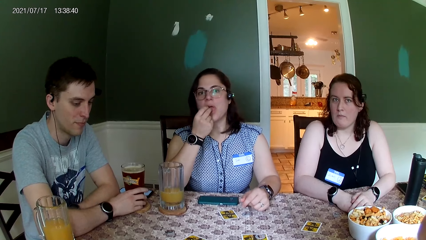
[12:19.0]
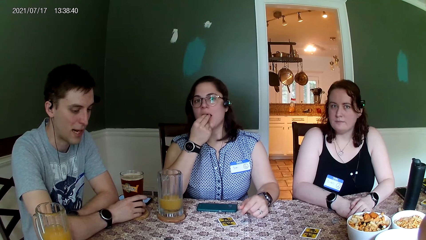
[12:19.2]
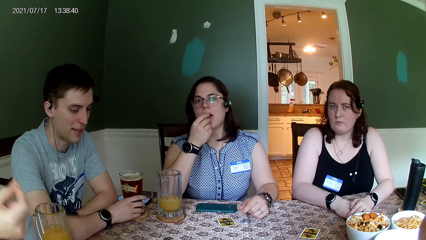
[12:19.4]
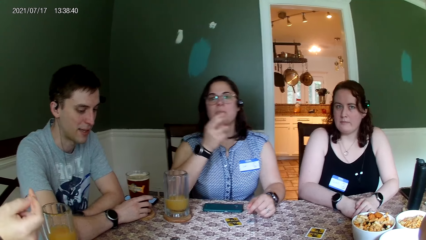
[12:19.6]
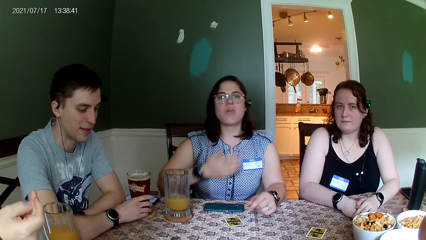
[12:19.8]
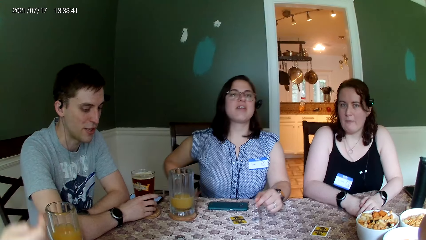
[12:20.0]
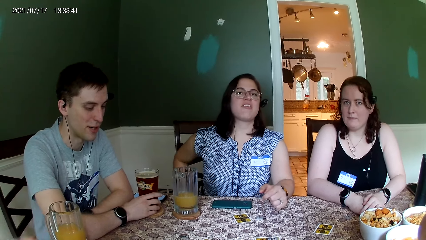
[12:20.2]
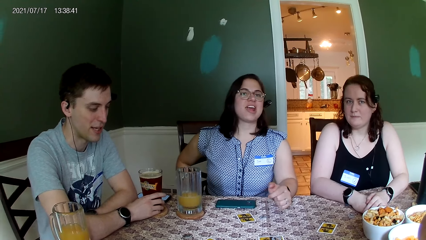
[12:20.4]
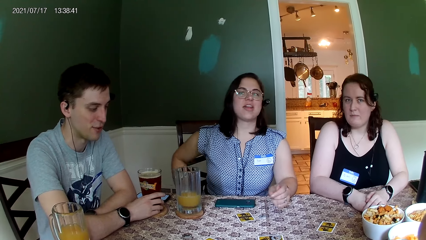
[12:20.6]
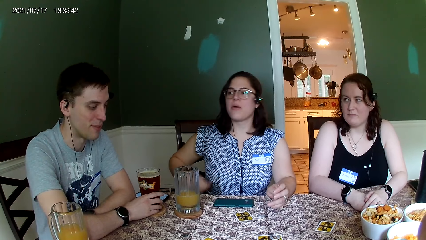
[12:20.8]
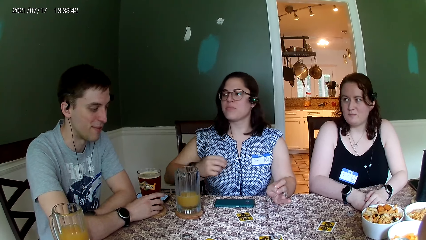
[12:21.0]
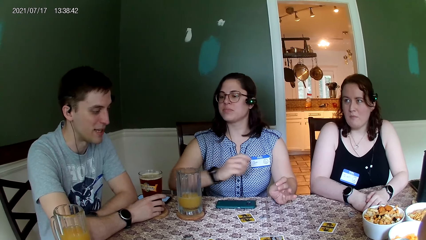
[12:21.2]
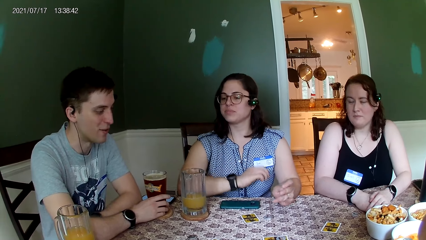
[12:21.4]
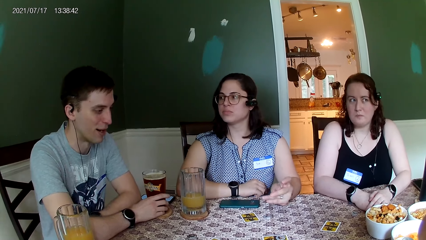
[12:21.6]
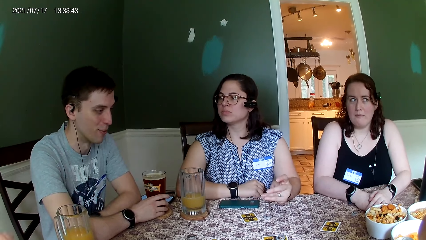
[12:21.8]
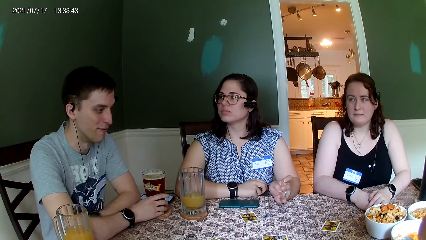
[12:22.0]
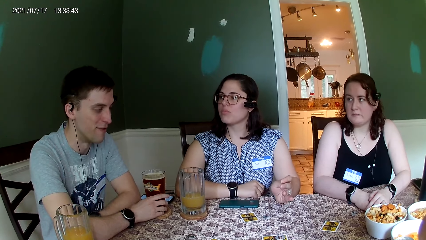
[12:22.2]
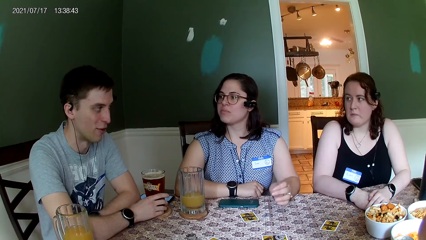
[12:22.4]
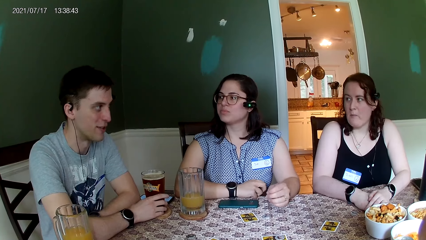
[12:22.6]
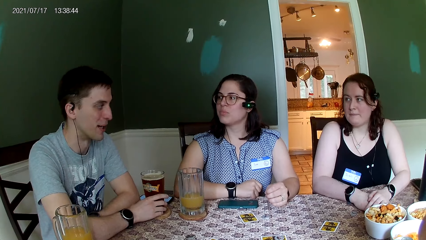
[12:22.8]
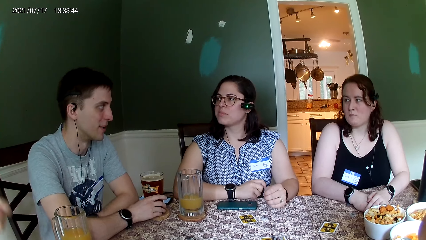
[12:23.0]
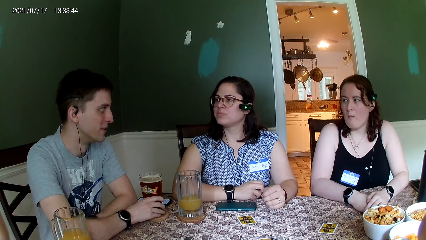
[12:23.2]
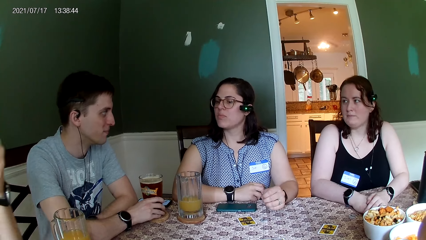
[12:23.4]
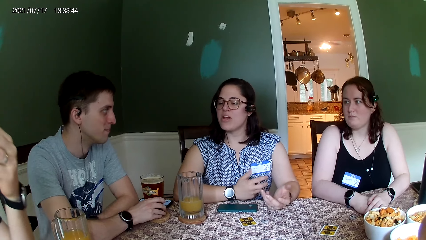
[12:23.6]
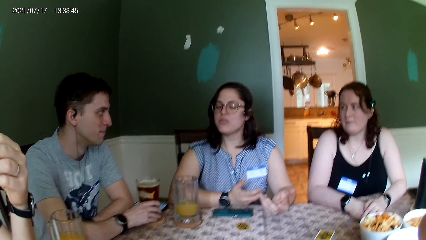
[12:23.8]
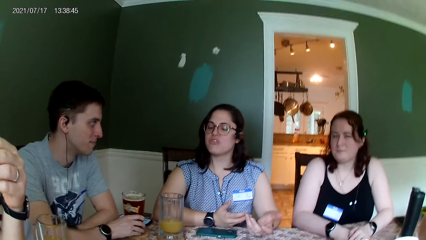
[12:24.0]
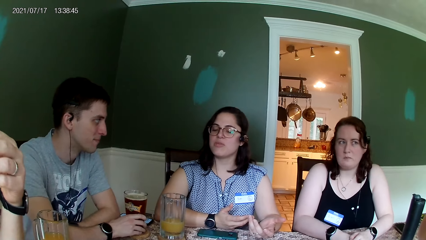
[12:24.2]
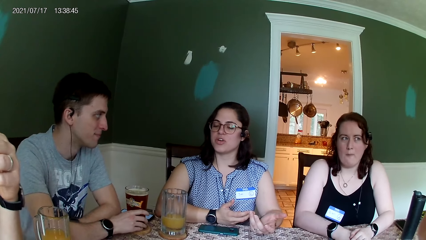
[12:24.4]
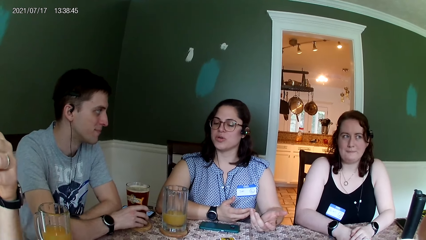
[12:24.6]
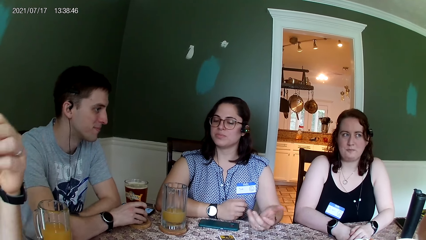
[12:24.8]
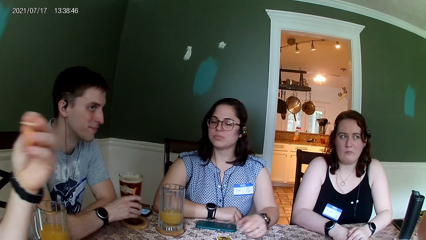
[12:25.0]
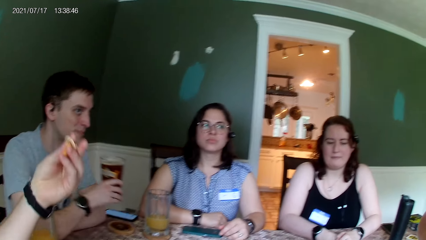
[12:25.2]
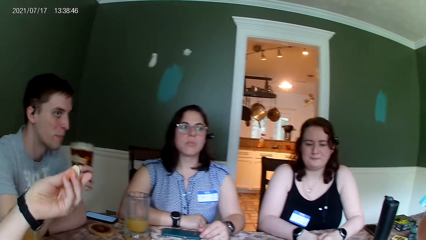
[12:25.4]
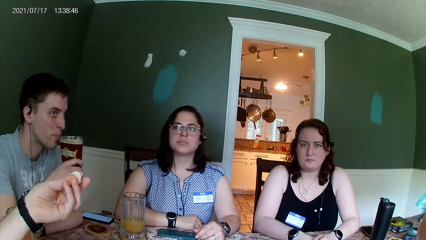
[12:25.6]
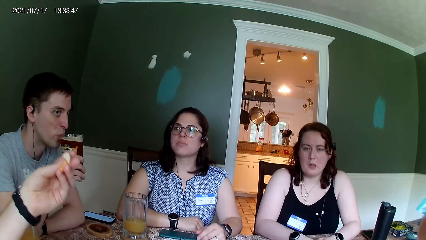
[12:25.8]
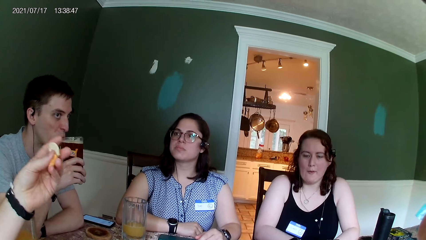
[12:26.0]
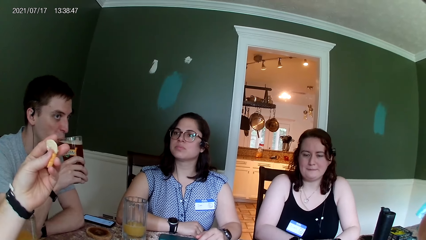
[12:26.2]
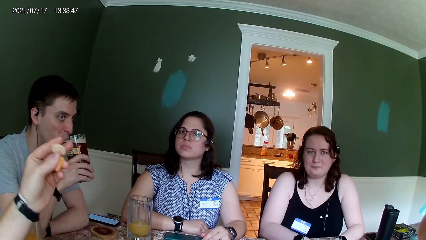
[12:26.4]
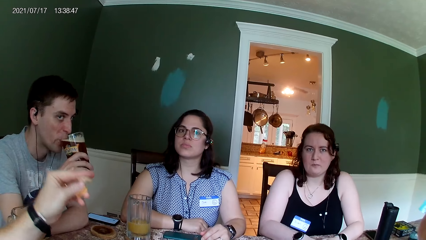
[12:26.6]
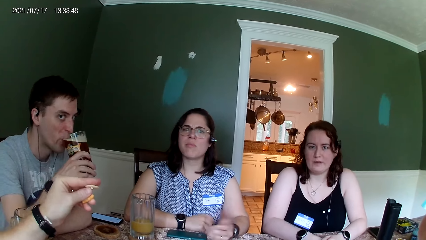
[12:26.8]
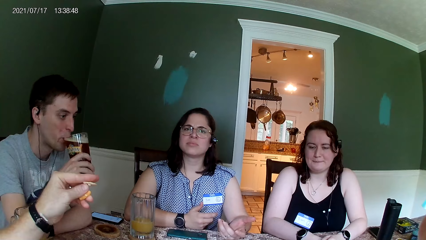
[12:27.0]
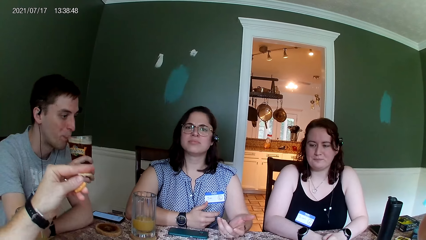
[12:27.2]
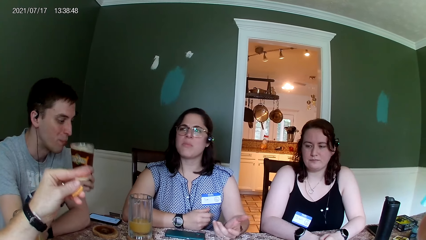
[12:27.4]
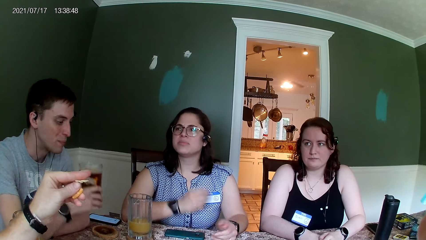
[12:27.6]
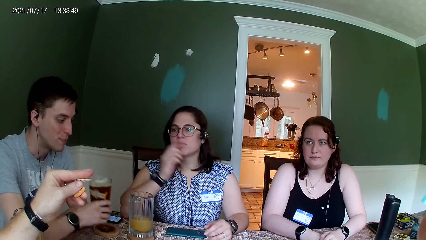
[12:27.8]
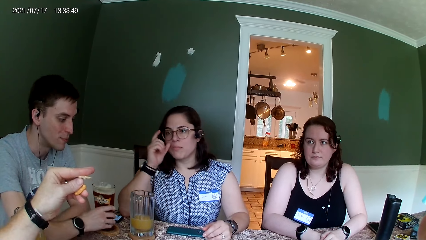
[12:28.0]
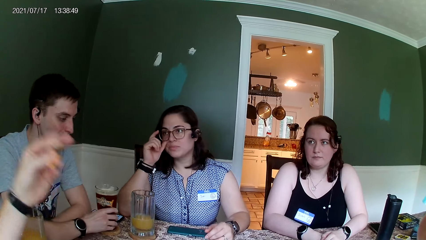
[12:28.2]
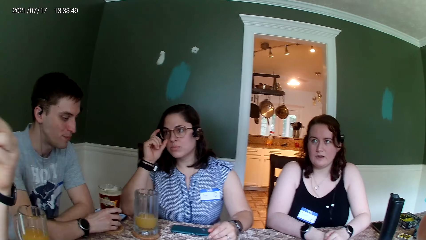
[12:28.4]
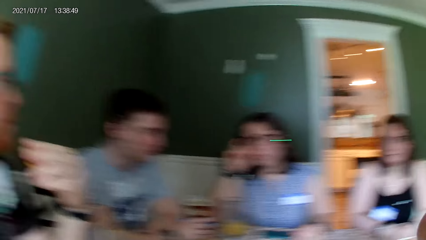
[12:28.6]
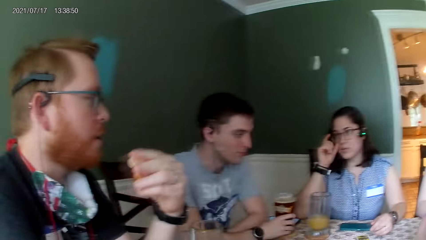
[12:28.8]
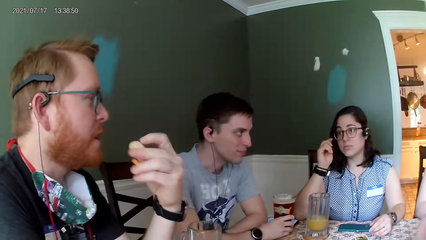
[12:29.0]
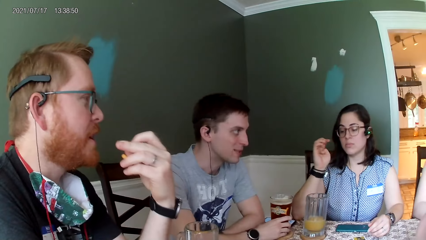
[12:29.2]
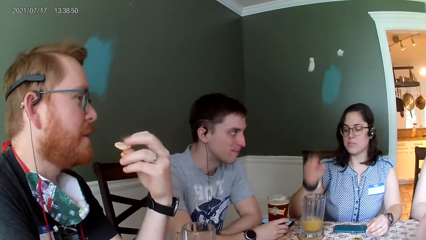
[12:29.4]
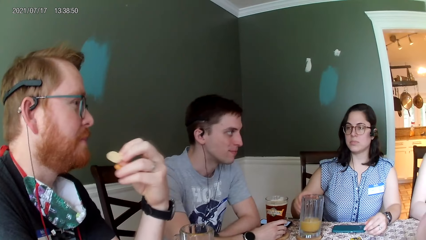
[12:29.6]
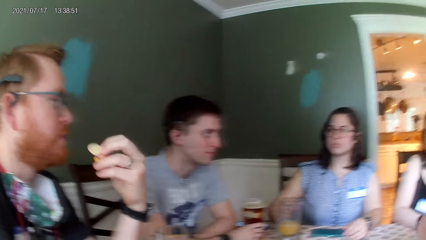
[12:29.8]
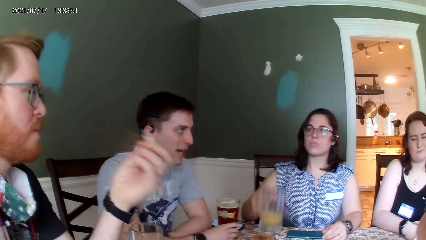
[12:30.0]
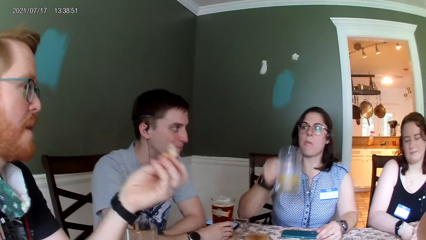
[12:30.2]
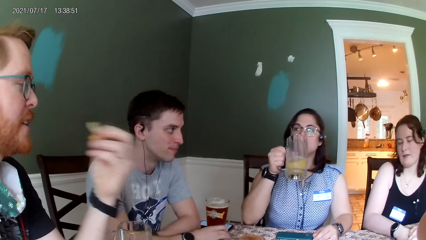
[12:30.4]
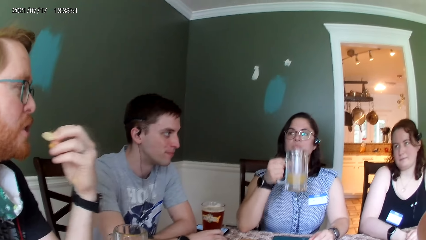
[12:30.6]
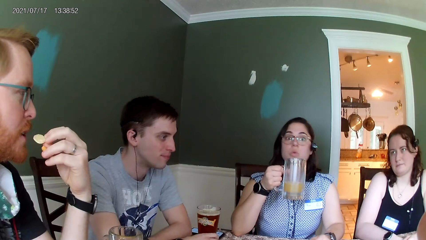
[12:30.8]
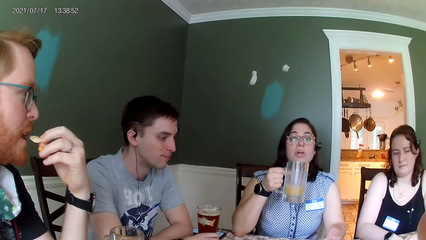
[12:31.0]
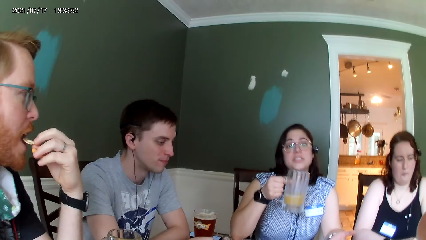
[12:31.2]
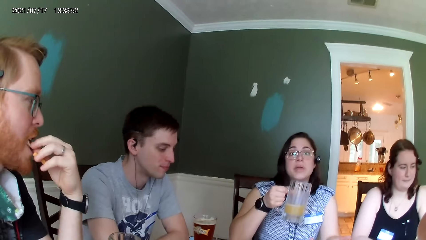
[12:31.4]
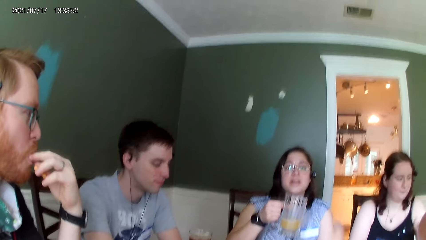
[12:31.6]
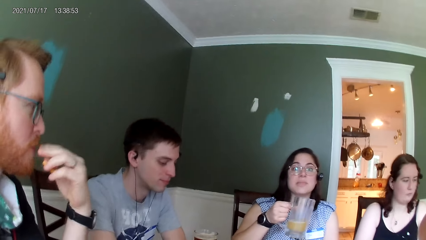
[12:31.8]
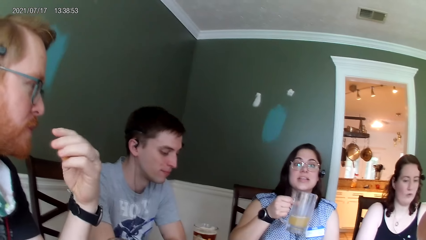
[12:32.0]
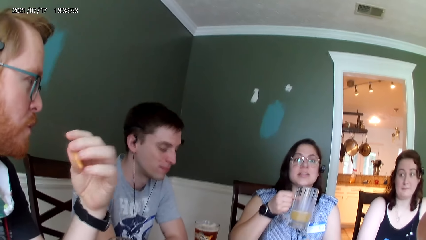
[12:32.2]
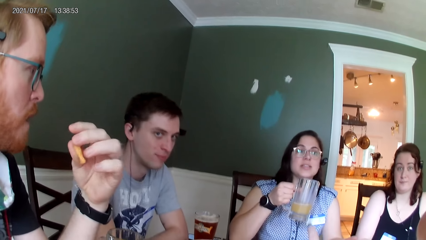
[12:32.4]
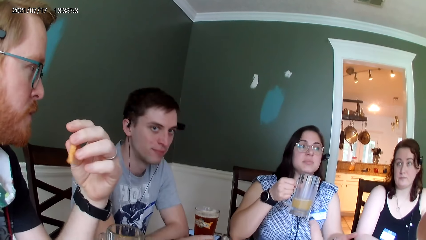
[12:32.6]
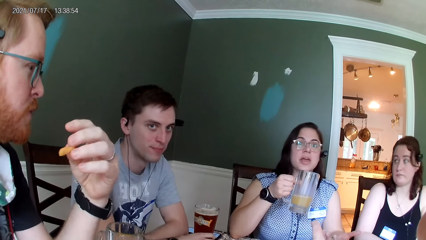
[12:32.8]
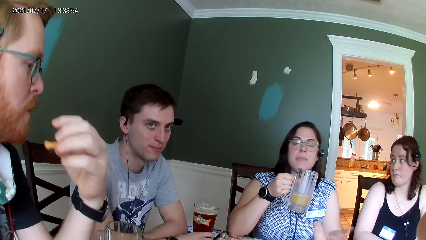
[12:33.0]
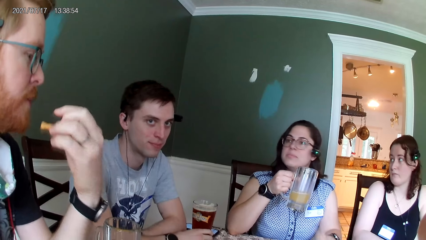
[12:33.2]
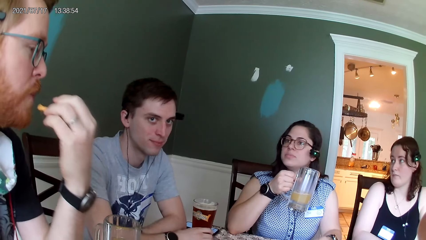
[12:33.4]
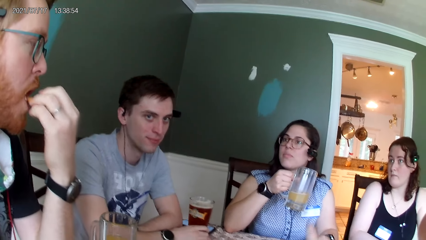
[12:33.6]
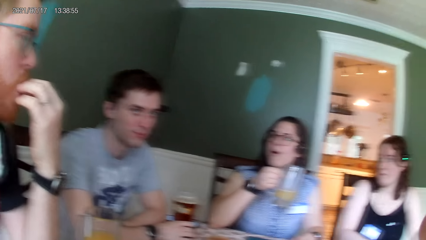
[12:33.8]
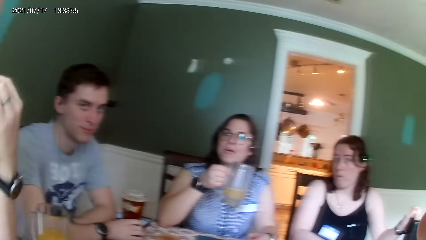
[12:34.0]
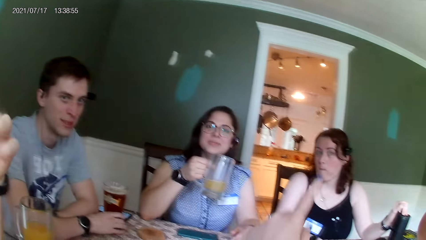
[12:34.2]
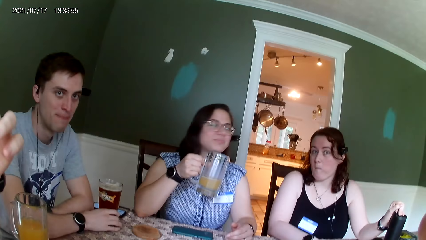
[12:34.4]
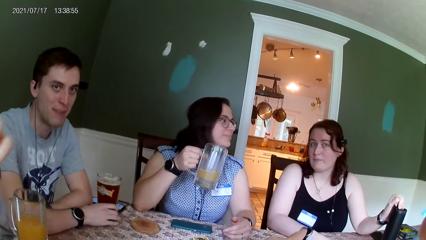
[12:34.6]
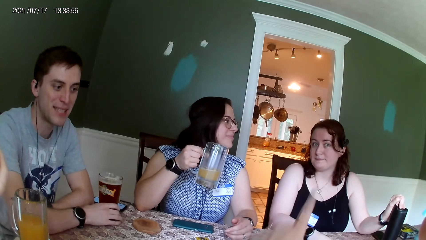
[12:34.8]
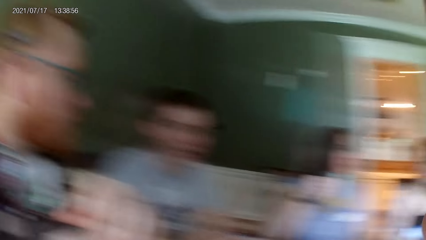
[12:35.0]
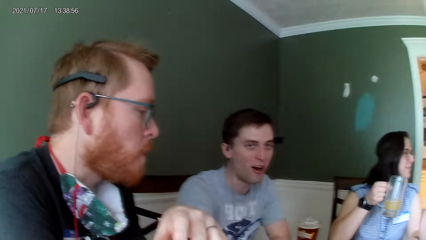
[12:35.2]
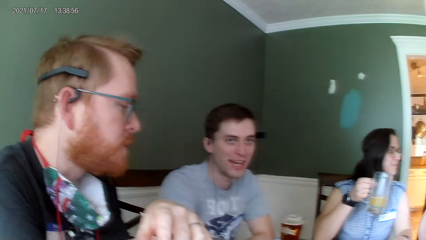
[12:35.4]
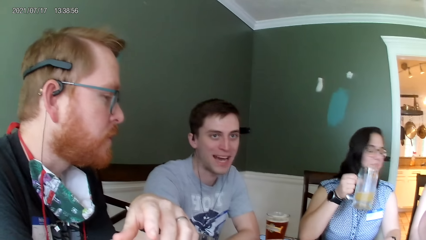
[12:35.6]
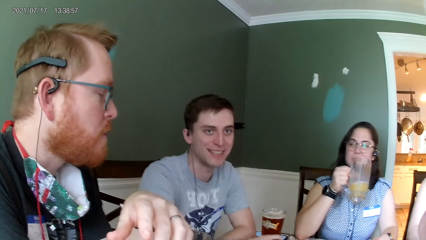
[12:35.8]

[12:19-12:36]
A woman eats the food in her right hand. A man picks a glass cup from the table with his right hand. The man drinks from the glass cup in his right hand. The camera wearer dialogues with people at the table. The man places the glass cup in his right hand on the table. The woman picks the glass cup from the table with her right hand. Another man eats the food in his left hand.
